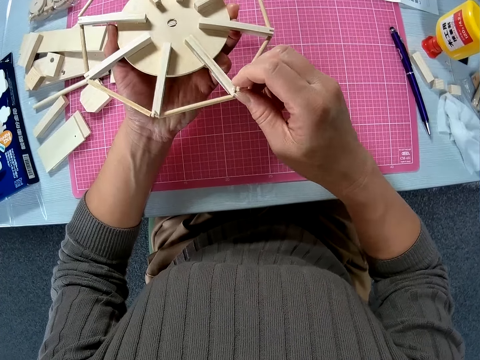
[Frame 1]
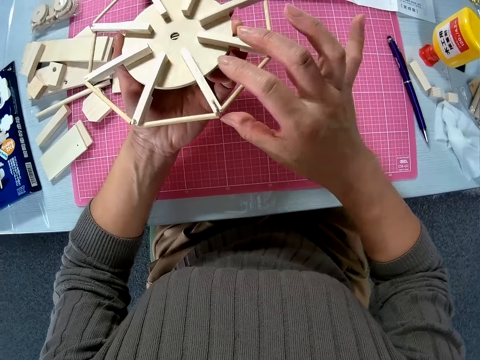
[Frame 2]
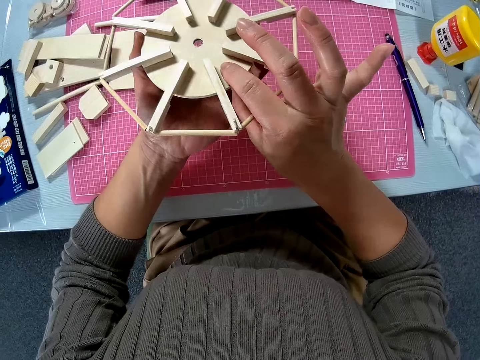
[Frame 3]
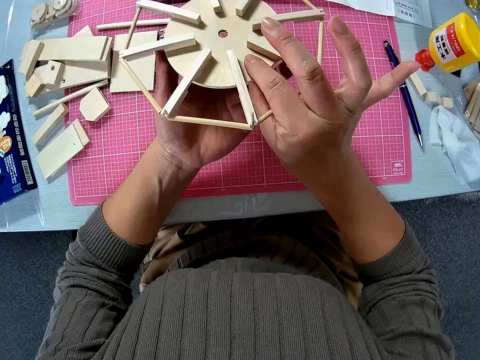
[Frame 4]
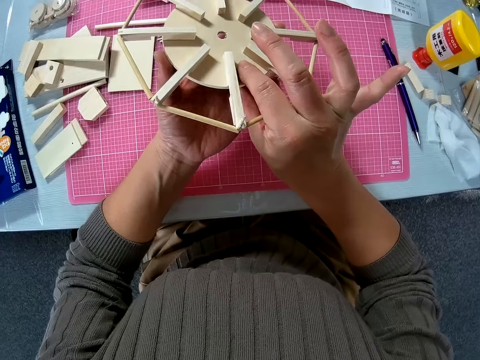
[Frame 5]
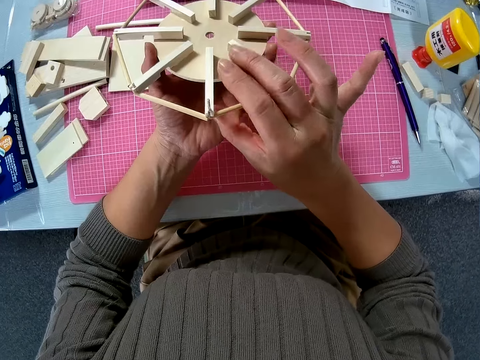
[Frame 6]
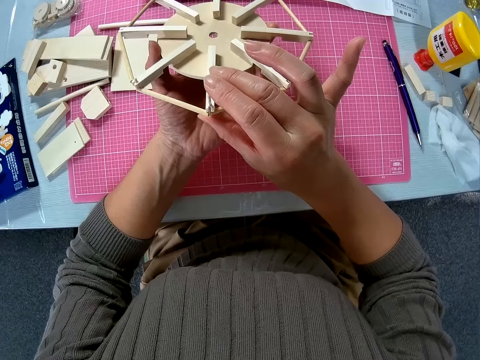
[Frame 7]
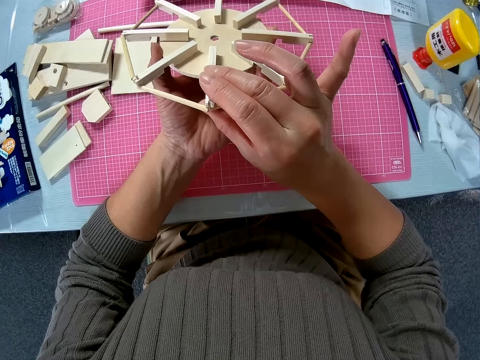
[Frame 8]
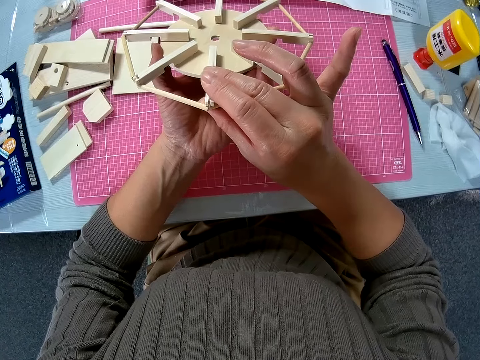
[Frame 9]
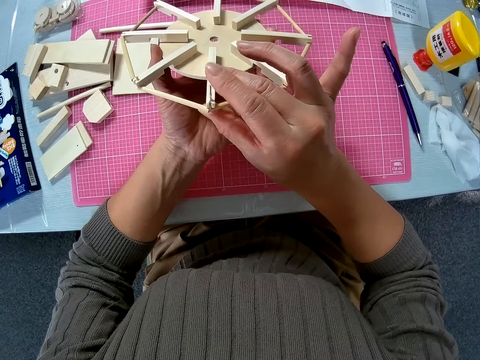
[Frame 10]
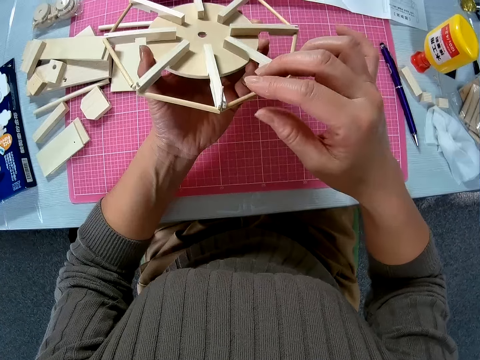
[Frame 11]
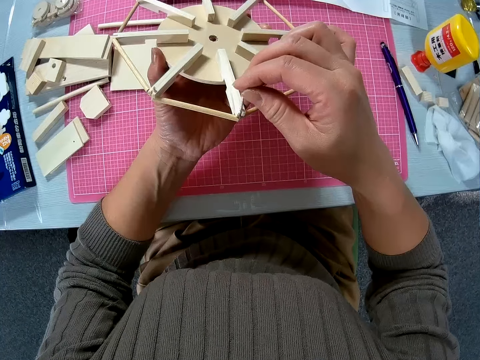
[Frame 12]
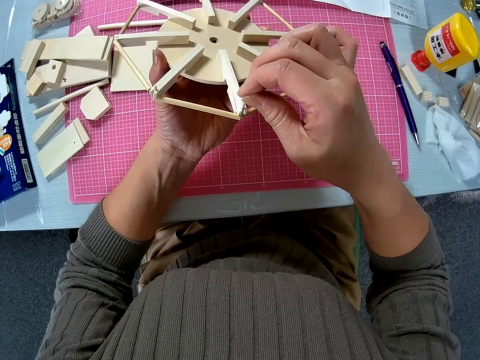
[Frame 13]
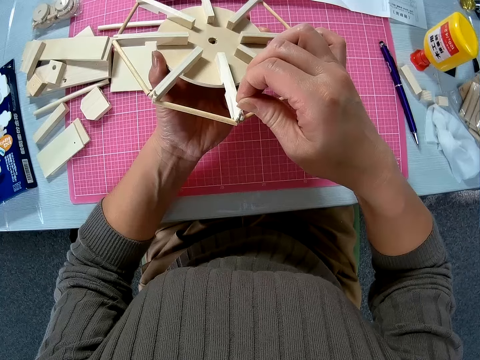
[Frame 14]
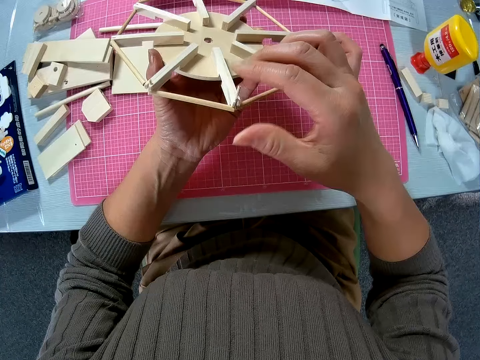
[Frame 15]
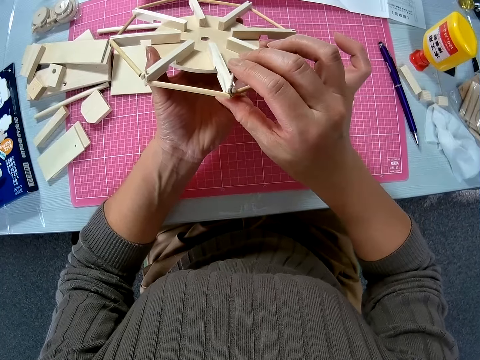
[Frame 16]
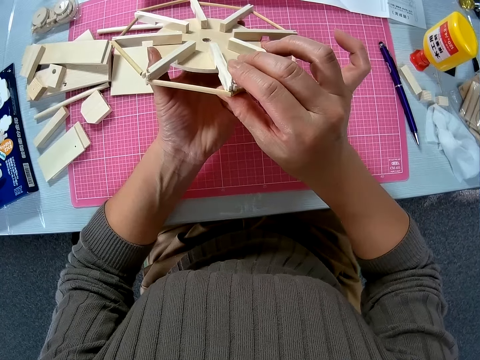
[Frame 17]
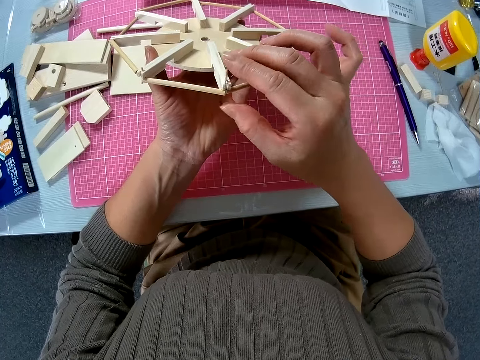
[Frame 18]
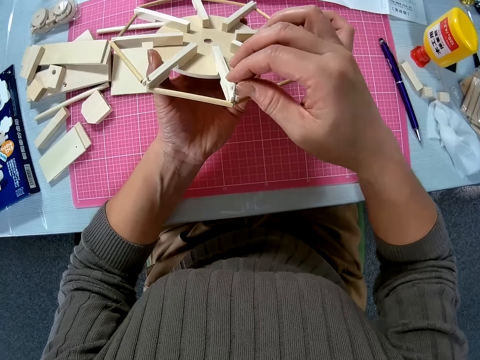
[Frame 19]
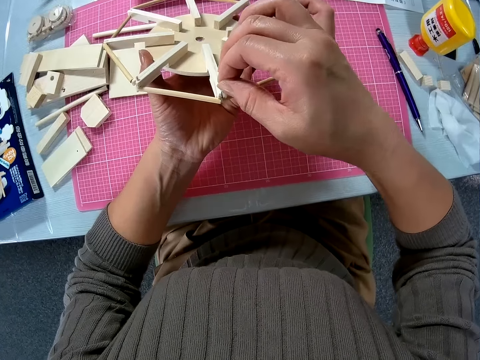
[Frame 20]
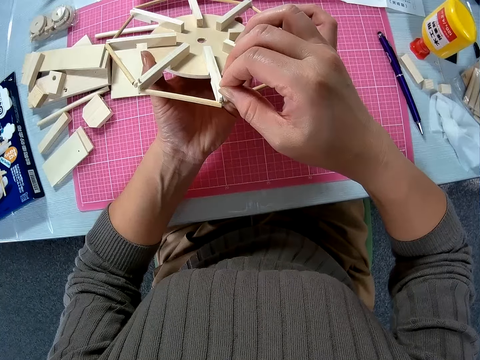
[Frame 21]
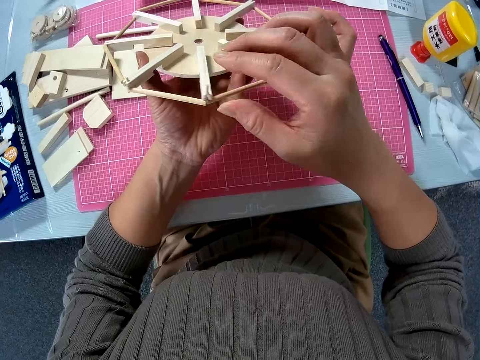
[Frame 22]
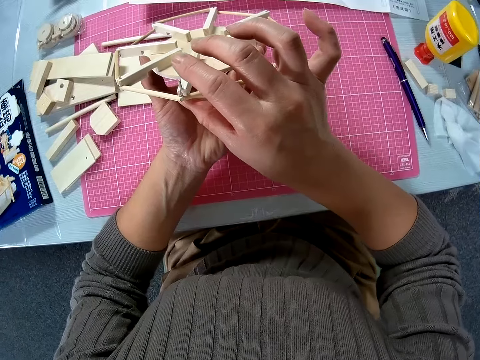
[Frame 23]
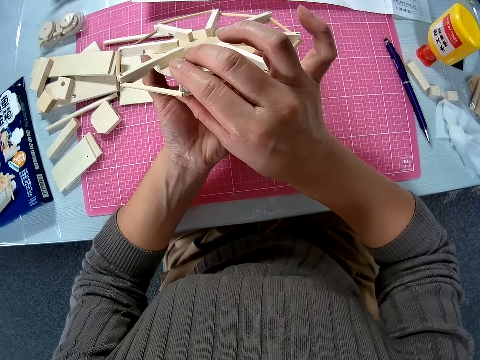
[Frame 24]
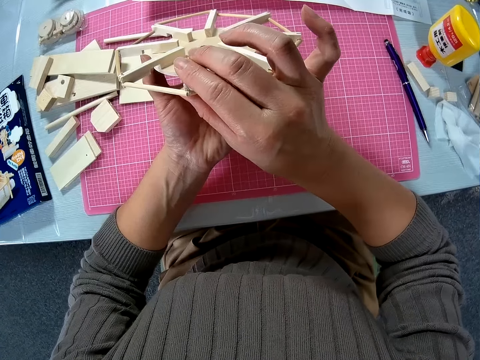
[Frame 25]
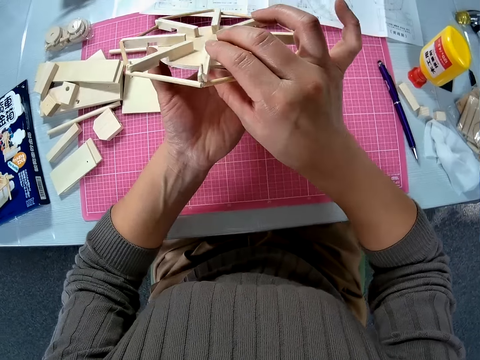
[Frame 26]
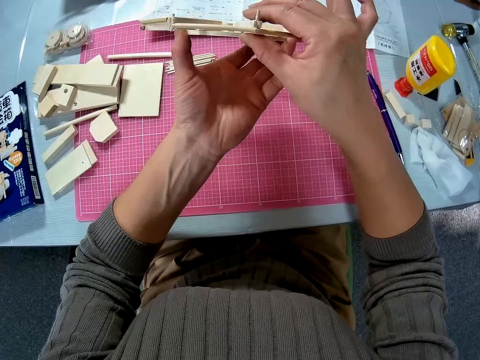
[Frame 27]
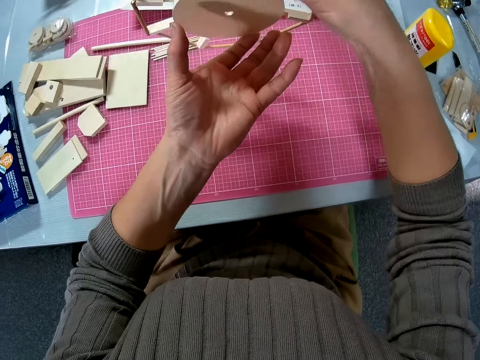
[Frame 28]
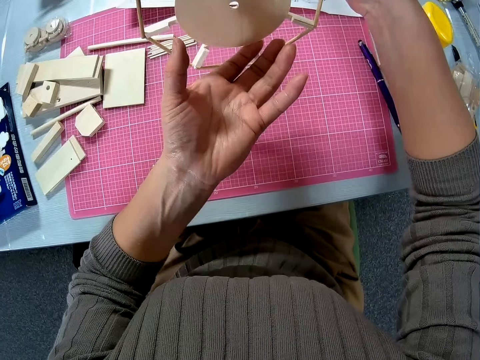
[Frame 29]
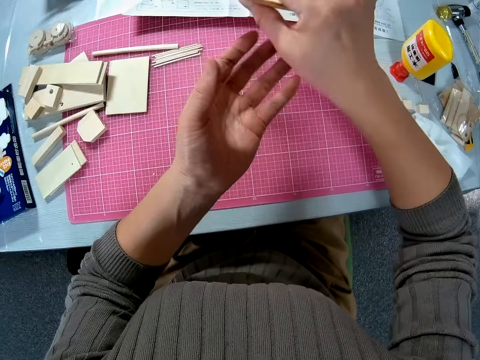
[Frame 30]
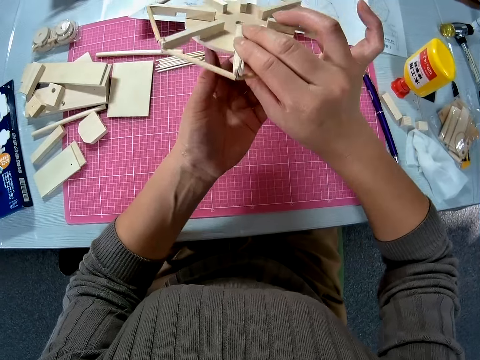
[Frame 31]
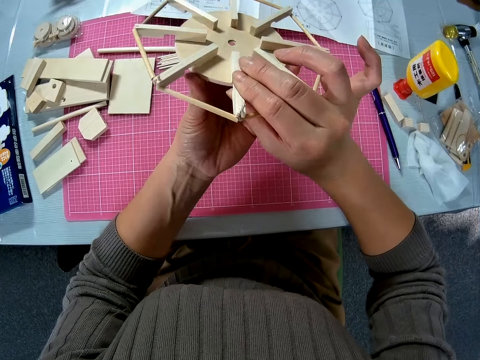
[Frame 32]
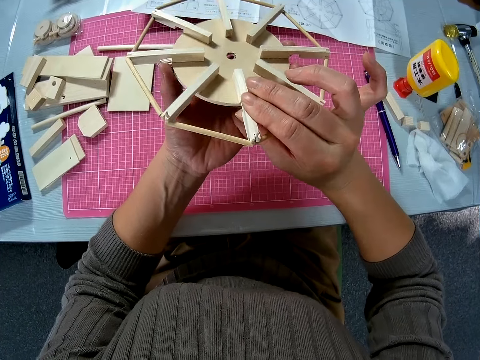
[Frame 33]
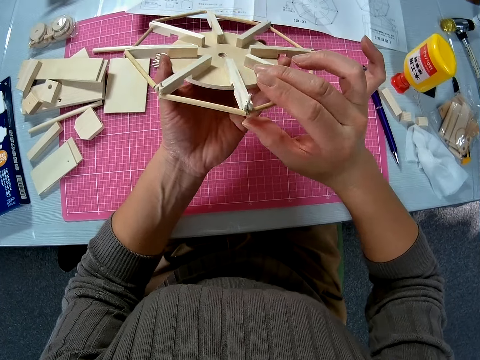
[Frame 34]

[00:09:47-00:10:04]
The camera wearer holds a part of the wooden Ferris wheel model with their hand. They move their hand backwards. They press on the wooden Ferris wheel model with their hand. They lift up a part of the wood on the wooden Ferris wheel model. They press on the part of the wooden Ferris wheel model with their hand. They lift up a part of the piece of wood on the wooden Ferris wheel model. They press on the part of the wooden Ferris wheel model with their hand. They lift up the wooden Ferris wheel model. They turn the wooden Ferris wheel model. They adjust the woodwork in their hands. They lift up the wooden Ferris wheel model with their hand. They place the wooden Ferris wheel model on their hand.

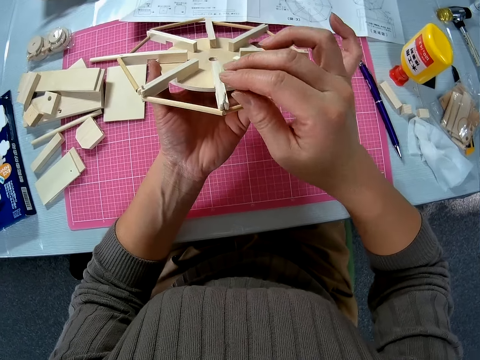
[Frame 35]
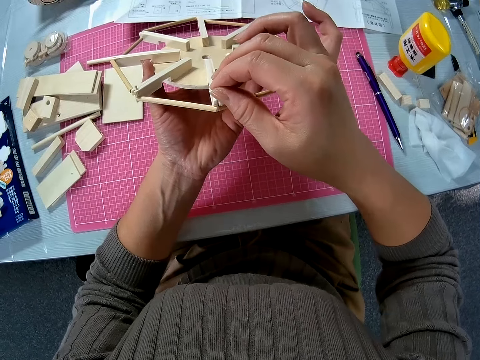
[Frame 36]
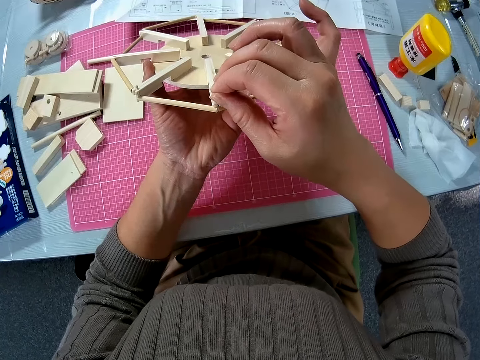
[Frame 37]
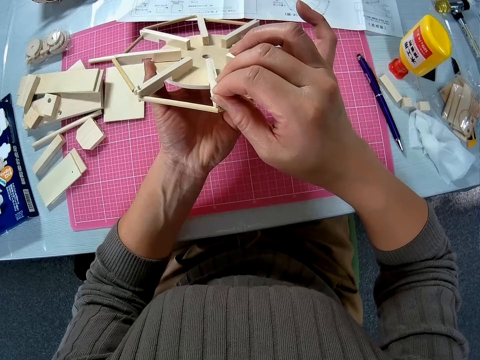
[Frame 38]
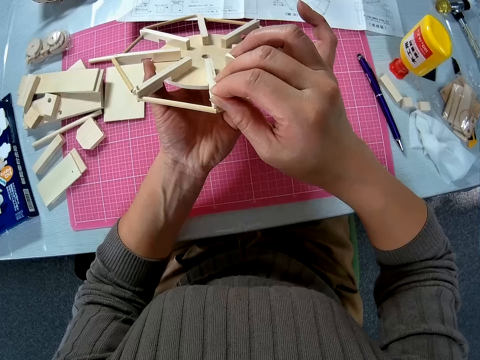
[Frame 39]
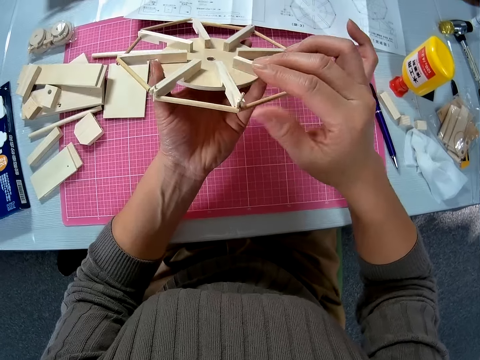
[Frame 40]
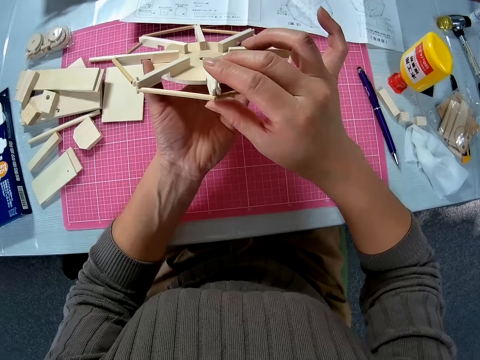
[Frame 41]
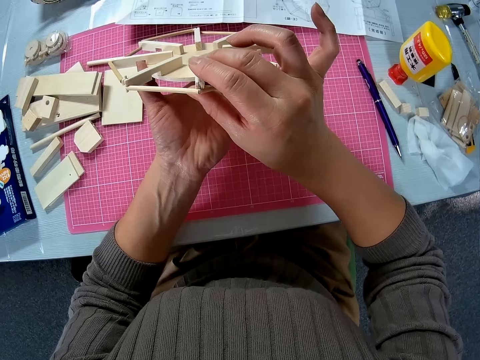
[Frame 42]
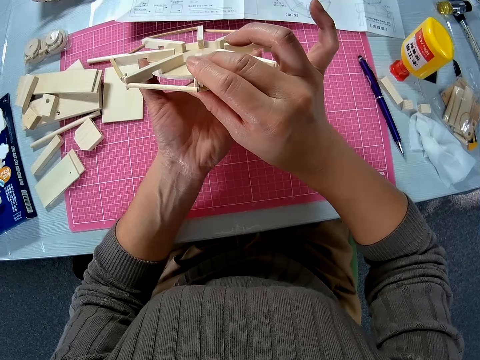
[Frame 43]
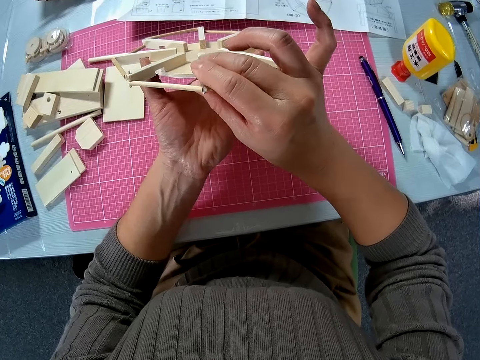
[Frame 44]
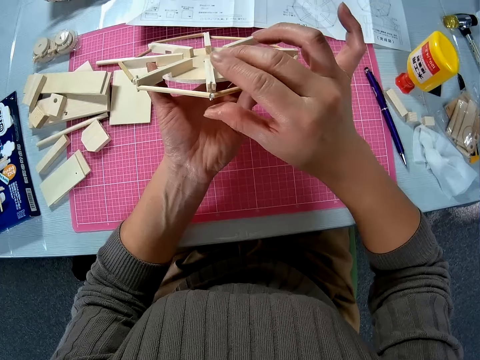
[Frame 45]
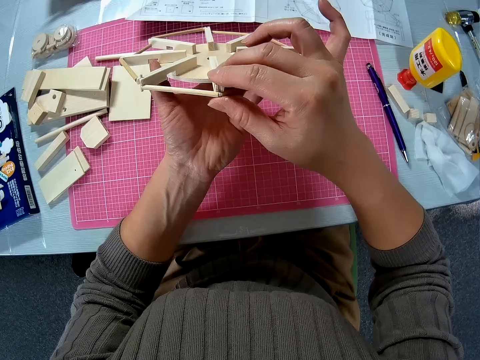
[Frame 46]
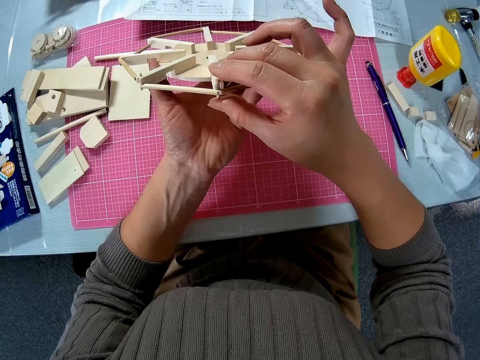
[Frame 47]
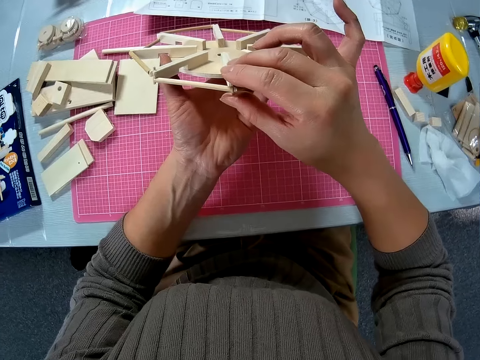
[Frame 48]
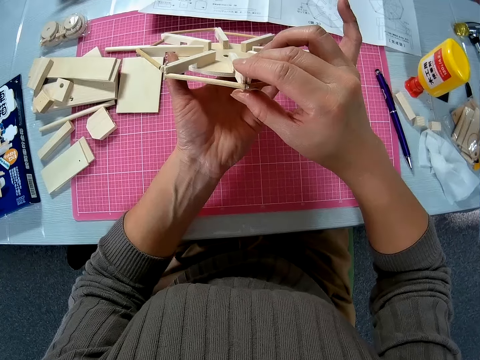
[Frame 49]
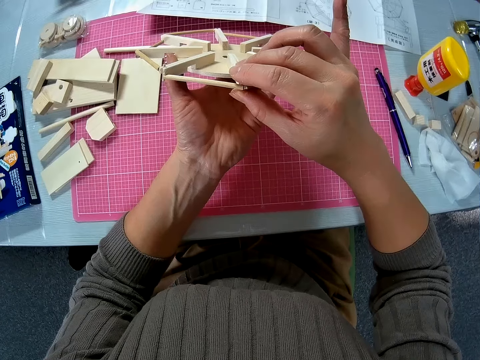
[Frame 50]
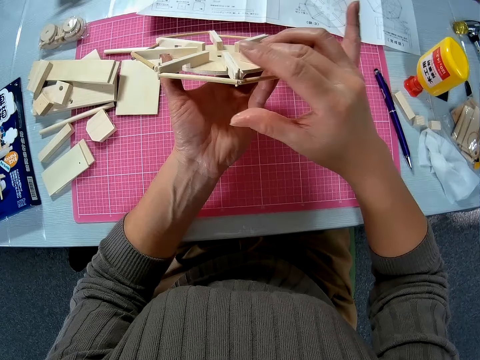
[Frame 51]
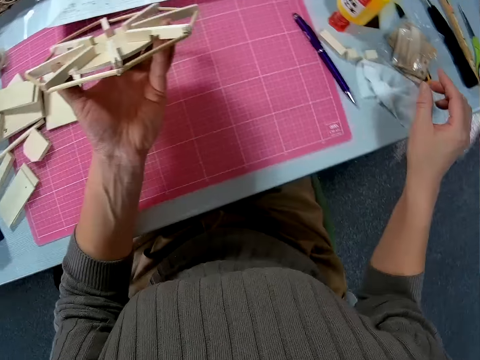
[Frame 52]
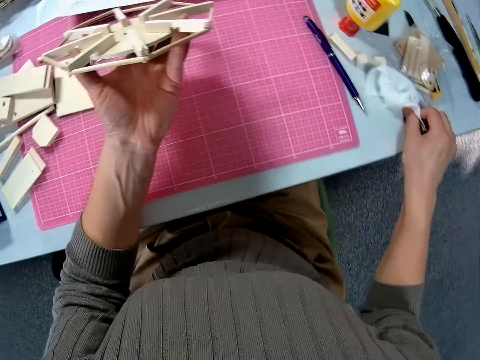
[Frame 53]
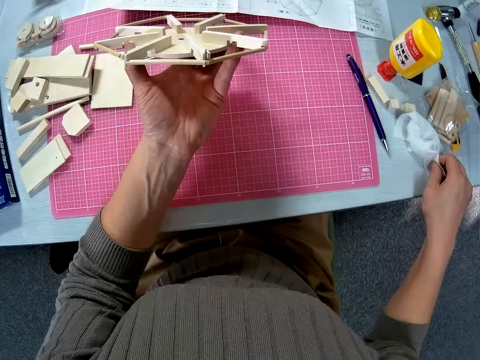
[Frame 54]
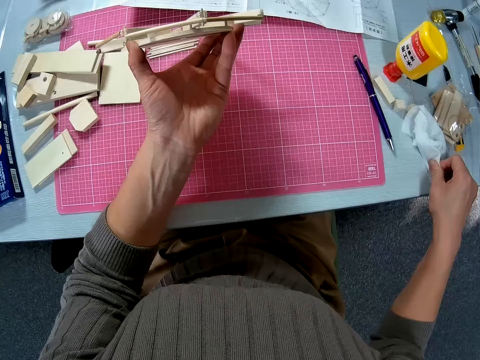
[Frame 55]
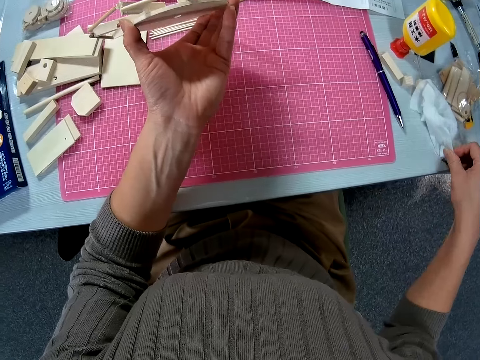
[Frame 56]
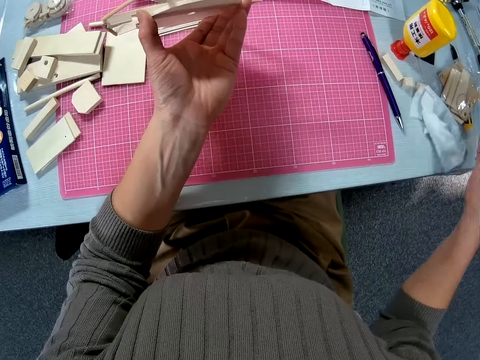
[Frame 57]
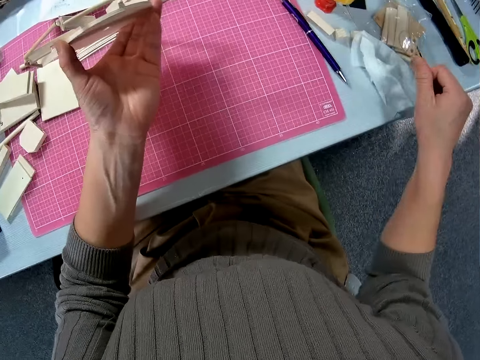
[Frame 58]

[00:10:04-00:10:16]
The camera wearer presses on the part of the wooden Ferris wheel model with their hand. They join the piece of wood with the woodwork. They move their hand backwards. They hold the tissue with their hand. They clean their right hand with the tissue on the table.
